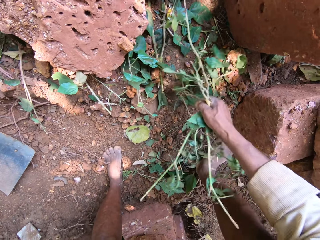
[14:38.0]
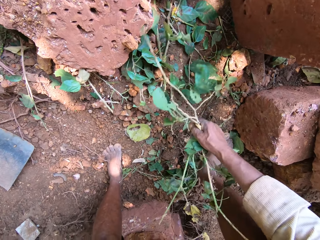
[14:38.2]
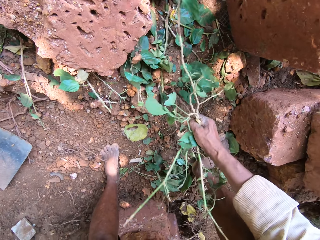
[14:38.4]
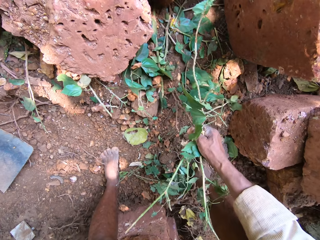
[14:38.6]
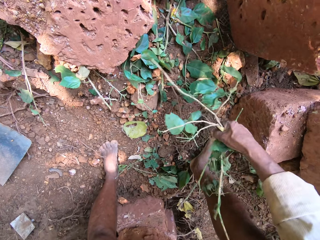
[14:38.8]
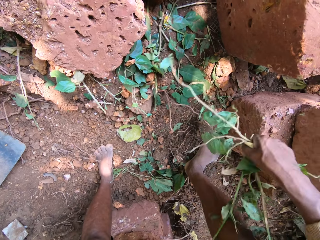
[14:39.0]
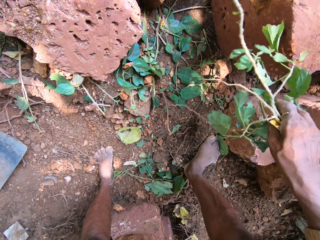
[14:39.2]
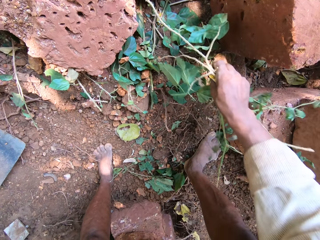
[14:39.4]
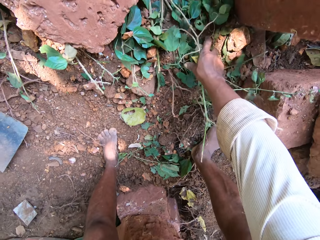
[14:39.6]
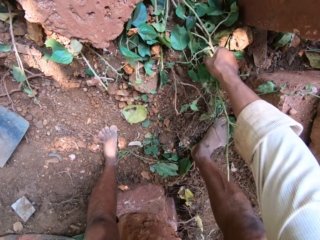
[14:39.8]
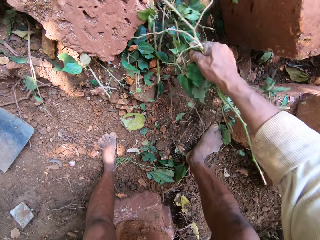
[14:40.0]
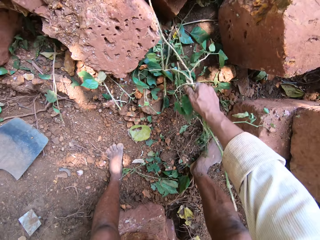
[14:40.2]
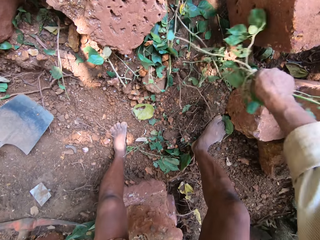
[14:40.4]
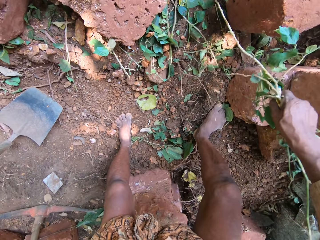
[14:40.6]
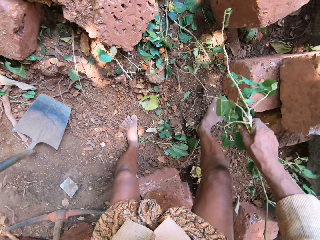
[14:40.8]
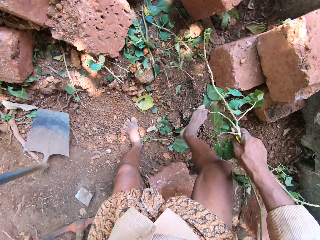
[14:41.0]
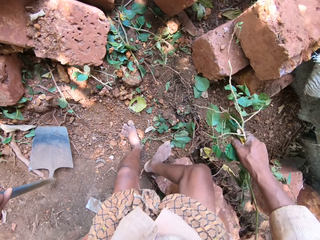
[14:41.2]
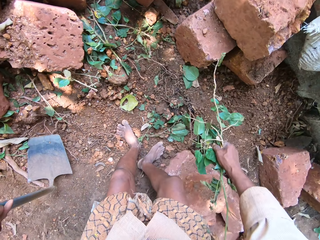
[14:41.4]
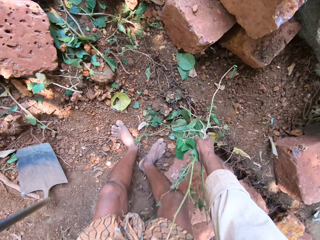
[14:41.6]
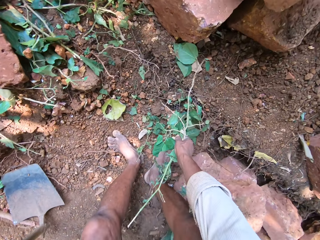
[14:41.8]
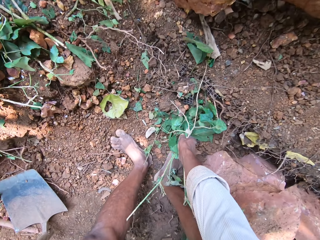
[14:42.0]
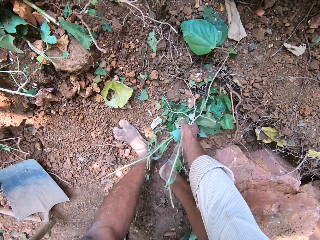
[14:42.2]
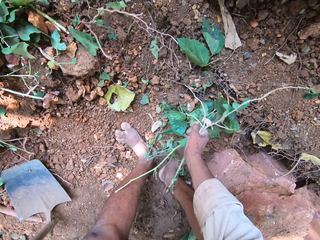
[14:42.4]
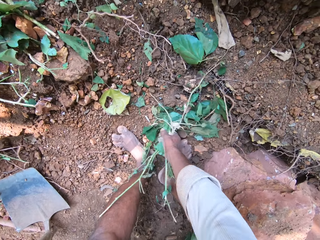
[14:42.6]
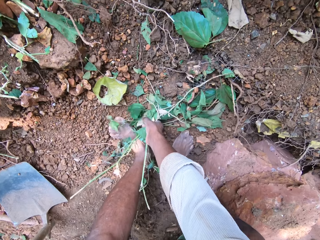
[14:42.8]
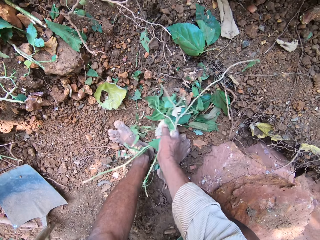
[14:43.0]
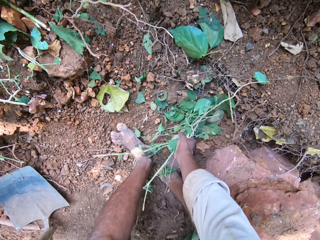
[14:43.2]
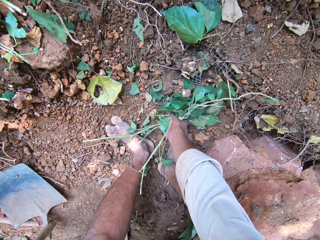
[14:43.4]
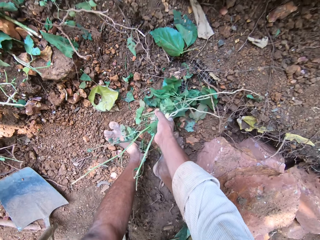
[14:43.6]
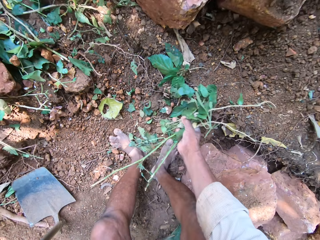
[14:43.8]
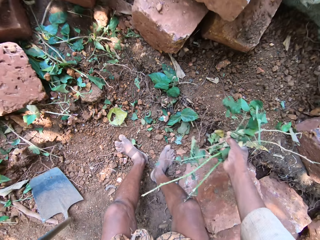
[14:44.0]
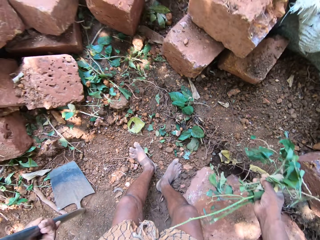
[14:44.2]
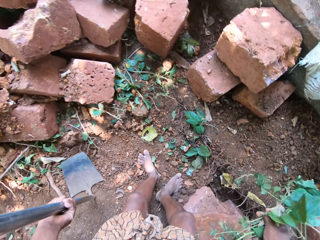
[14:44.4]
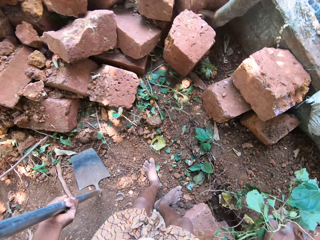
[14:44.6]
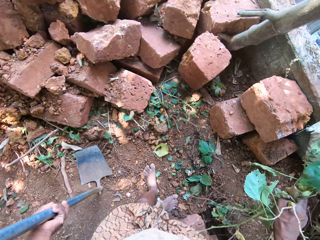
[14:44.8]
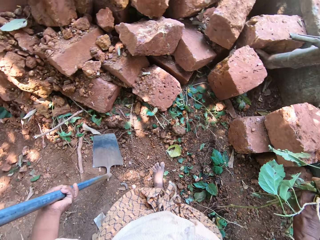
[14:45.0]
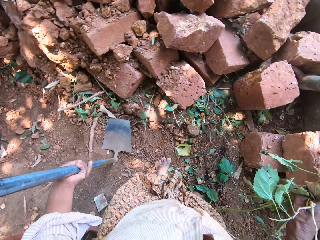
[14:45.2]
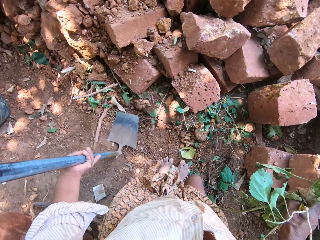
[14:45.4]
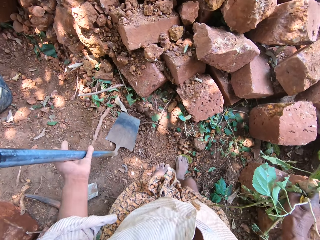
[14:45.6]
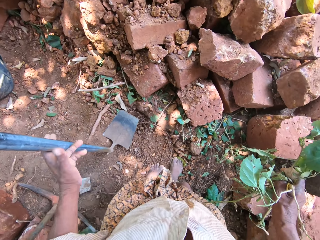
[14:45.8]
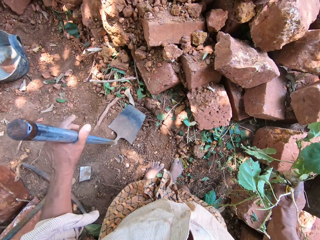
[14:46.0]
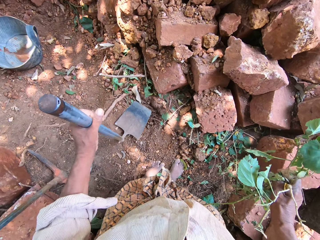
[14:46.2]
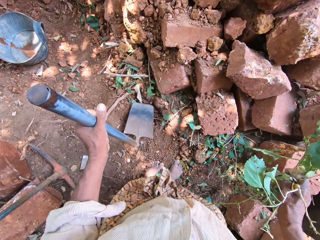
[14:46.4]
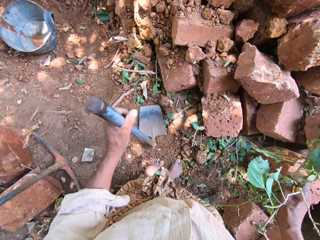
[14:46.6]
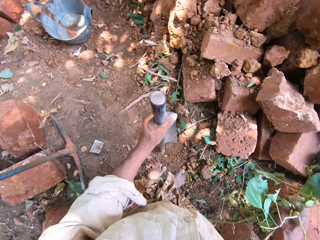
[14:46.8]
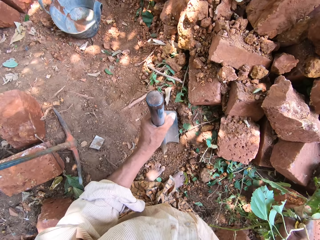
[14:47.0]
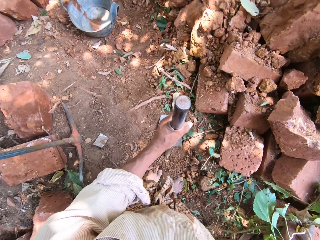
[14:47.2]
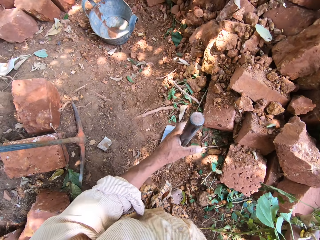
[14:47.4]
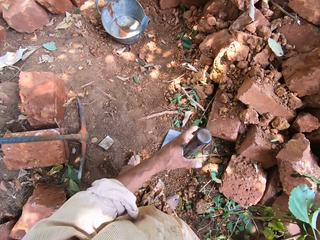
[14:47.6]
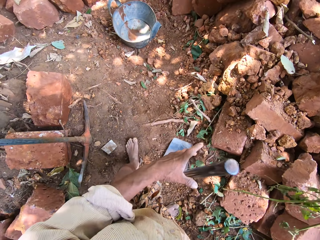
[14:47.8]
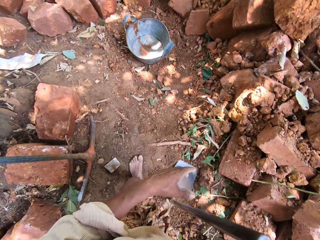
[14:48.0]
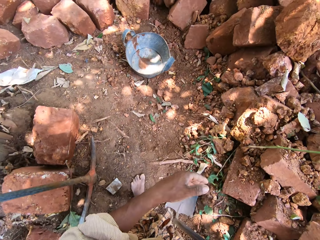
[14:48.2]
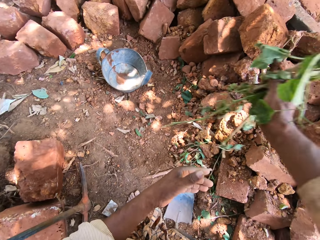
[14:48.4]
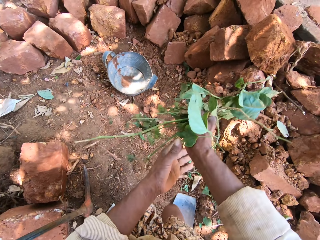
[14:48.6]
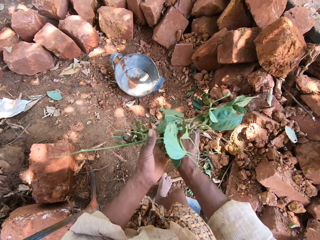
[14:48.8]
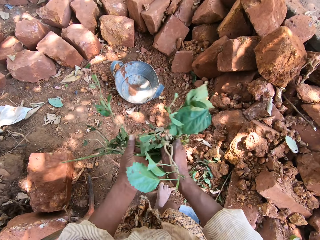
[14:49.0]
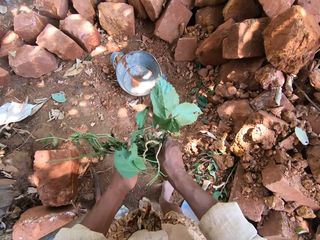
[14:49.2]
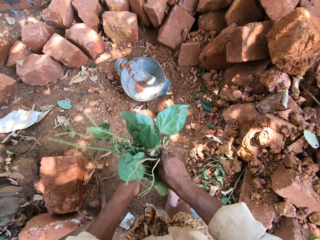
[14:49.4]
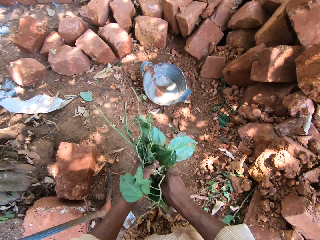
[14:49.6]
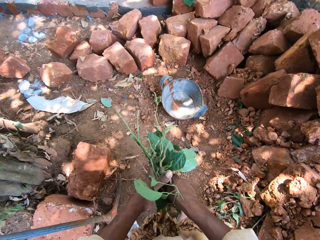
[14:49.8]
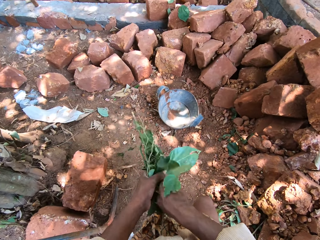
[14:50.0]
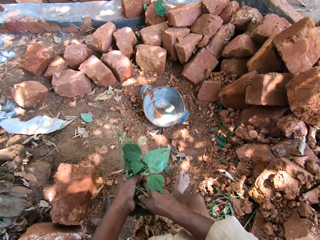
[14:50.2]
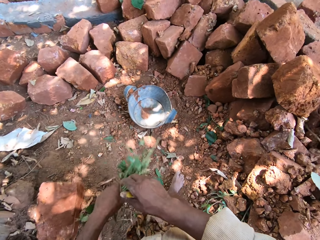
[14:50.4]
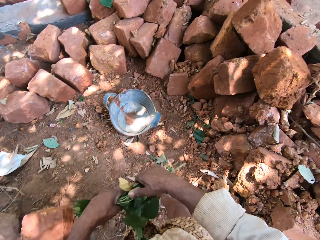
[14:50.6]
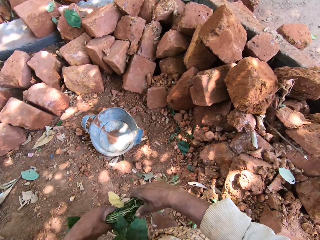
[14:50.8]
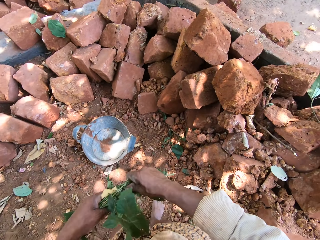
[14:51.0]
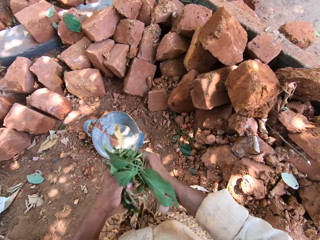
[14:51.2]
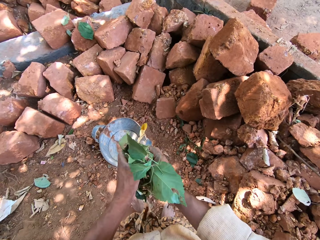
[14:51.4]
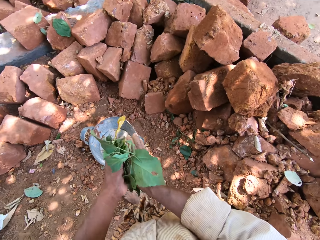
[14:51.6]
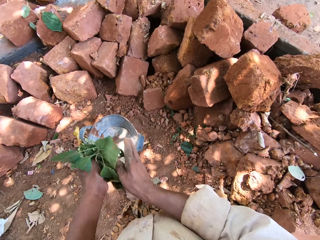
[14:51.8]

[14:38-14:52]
The camera wearer moves the hoe on the ground with his left hand. He interacts with a man and another man. He holds the hoe. He squeezes the plant with both hands. He ties the leaves with both hands.

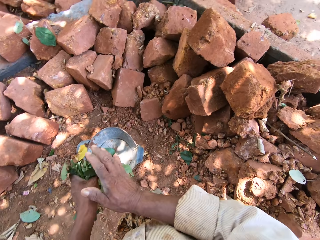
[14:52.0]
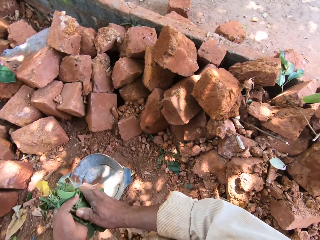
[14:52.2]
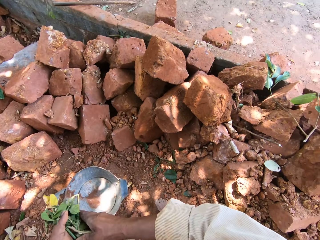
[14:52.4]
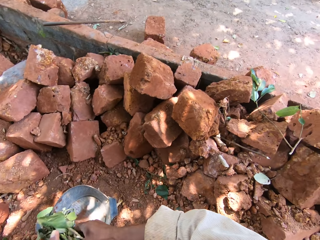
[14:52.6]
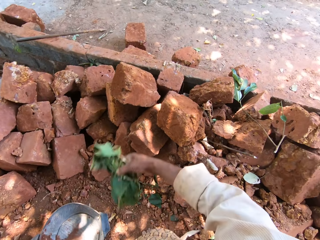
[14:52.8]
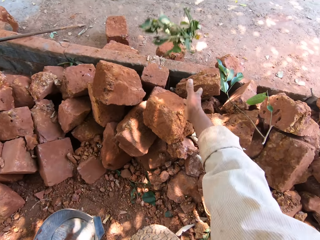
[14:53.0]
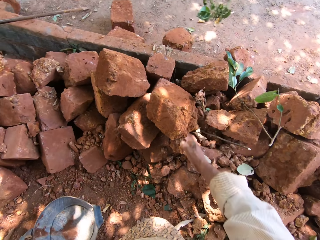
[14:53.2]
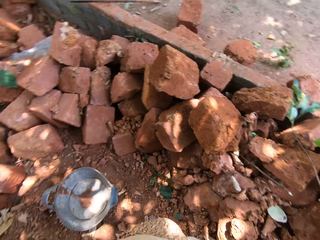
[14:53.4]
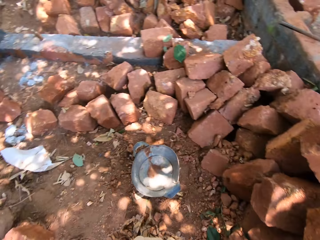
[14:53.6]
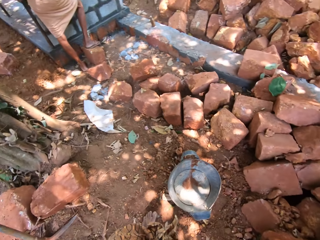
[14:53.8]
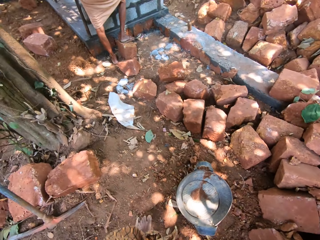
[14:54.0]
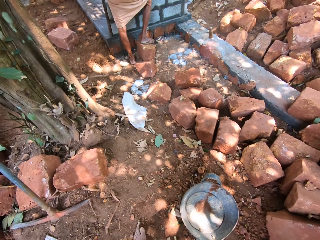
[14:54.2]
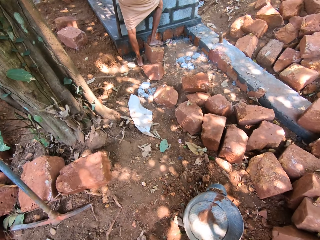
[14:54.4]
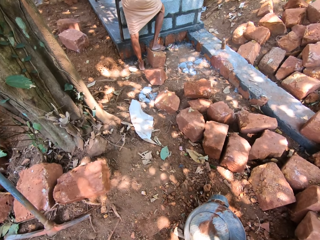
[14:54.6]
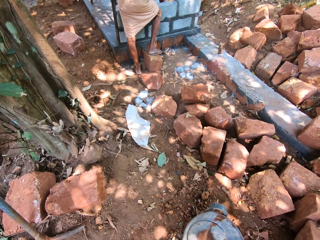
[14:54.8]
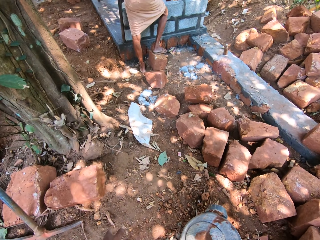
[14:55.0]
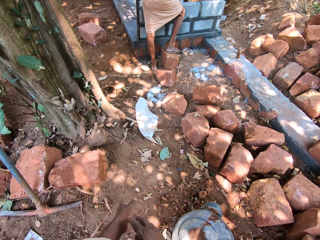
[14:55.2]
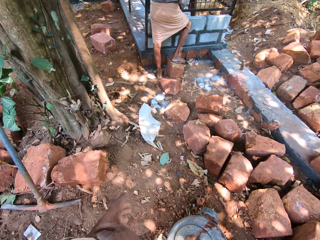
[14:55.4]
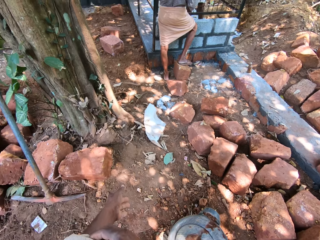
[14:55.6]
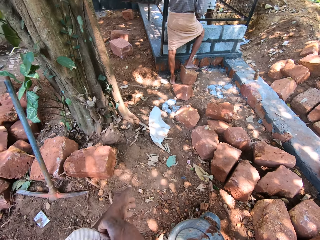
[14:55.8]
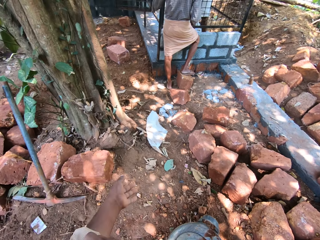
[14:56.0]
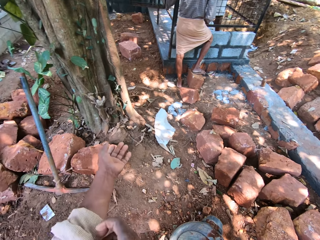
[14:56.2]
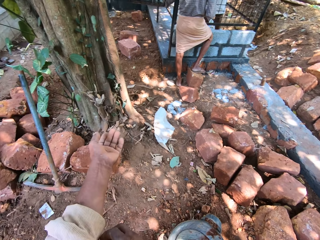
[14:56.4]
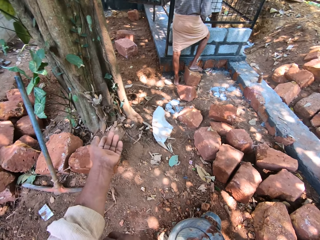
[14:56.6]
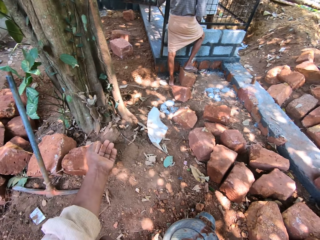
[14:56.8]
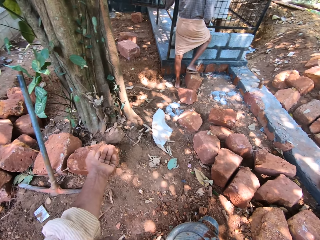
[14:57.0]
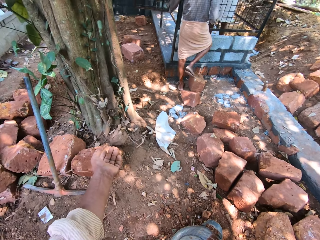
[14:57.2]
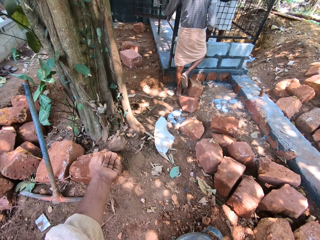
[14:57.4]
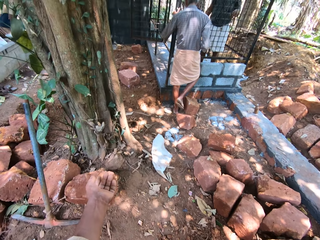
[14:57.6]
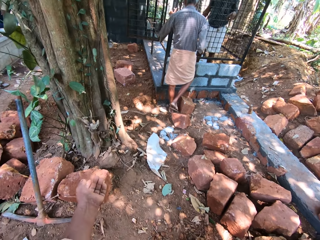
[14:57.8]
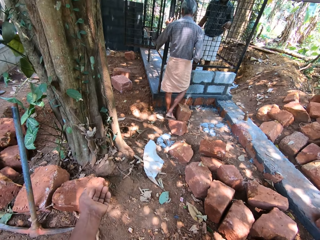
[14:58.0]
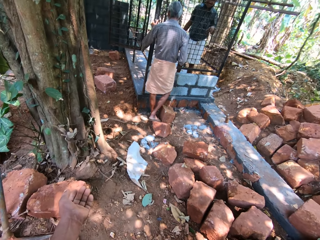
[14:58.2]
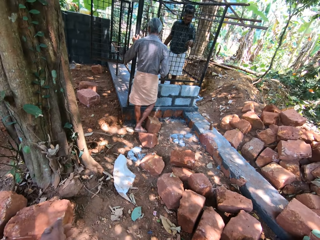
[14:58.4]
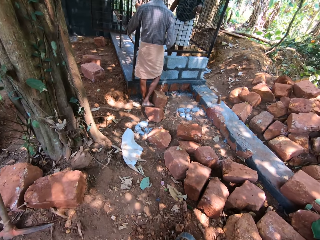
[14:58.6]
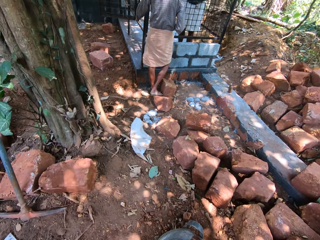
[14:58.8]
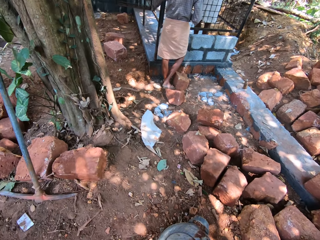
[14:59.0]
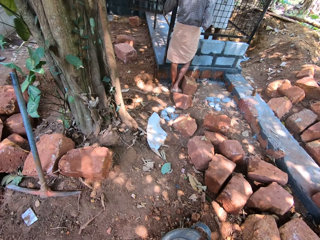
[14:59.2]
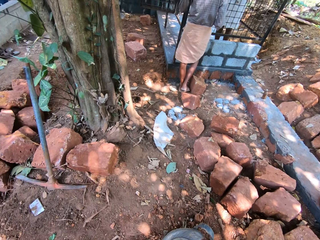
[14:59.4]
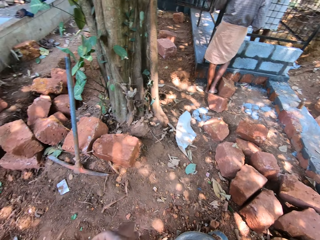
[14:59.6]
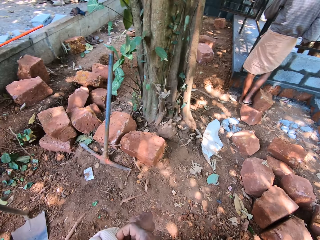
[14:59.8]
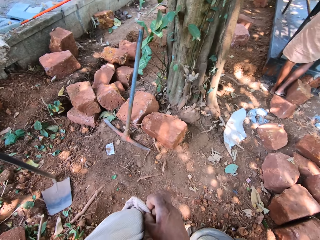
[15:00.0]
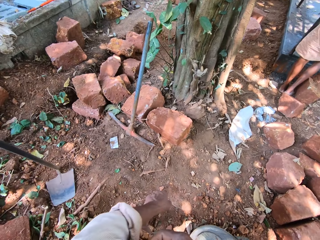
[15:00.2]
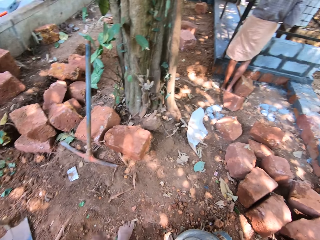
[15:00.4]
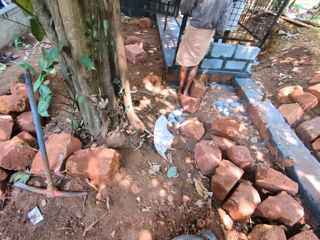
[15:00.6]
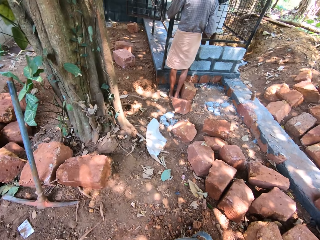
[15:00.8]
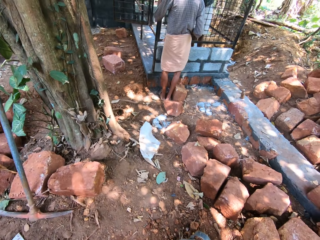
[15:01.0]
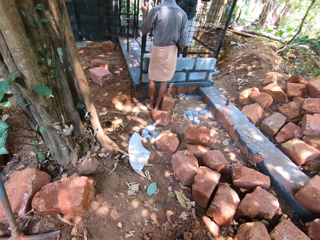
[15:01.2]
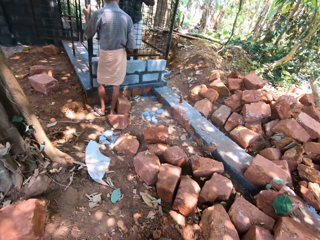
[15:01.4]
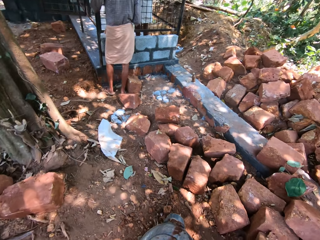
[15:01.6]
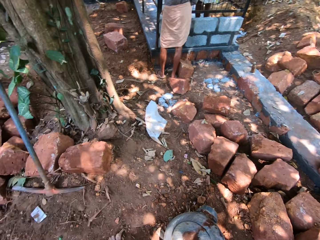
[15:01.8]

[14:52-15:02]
The camera wearer throws the plant on the ground with his right hand. He rolls his left sleeve with his right hand.
